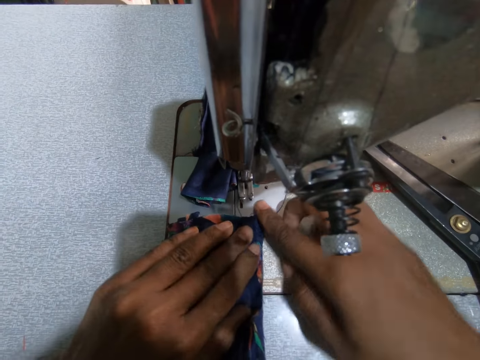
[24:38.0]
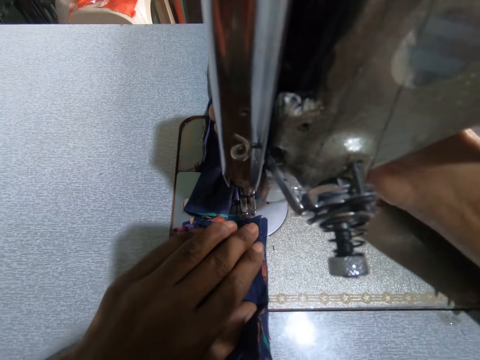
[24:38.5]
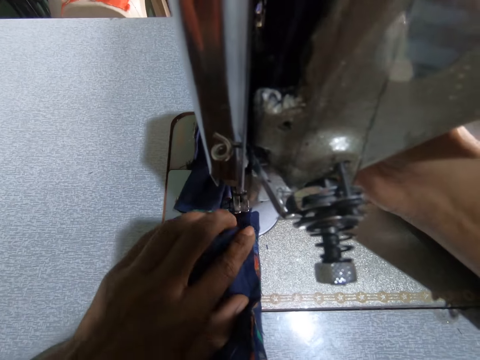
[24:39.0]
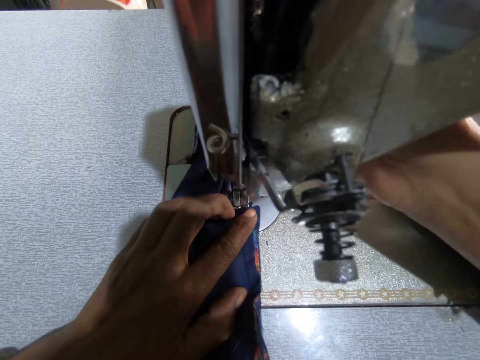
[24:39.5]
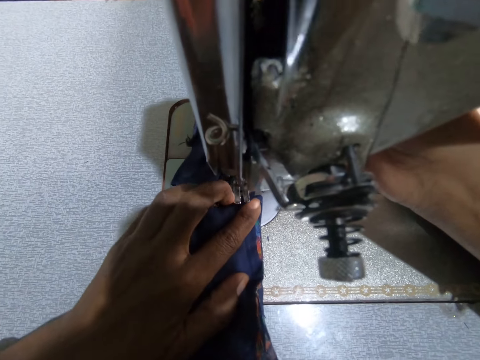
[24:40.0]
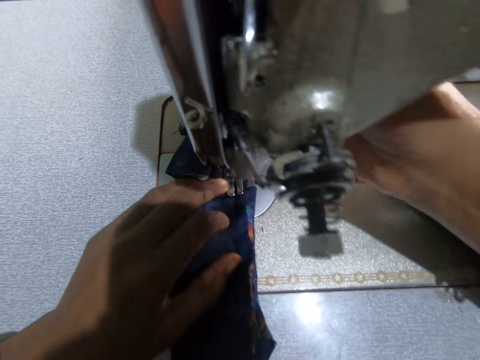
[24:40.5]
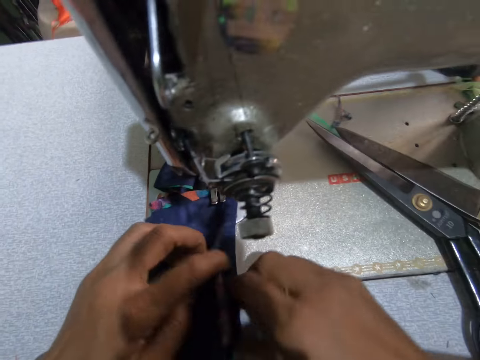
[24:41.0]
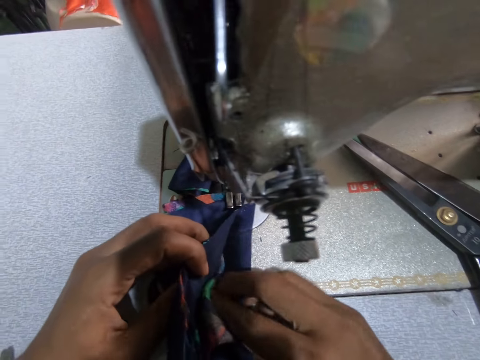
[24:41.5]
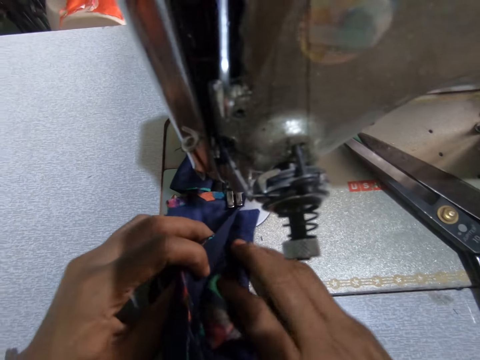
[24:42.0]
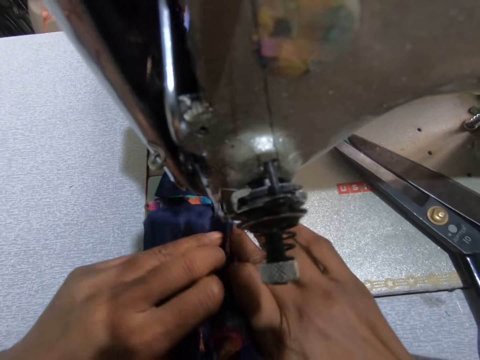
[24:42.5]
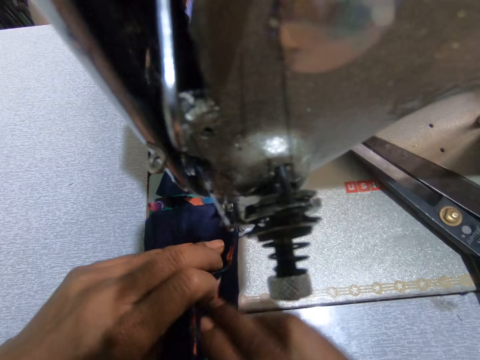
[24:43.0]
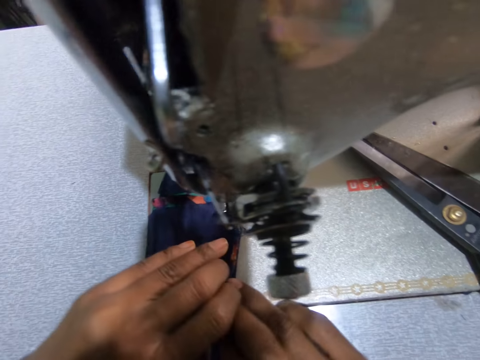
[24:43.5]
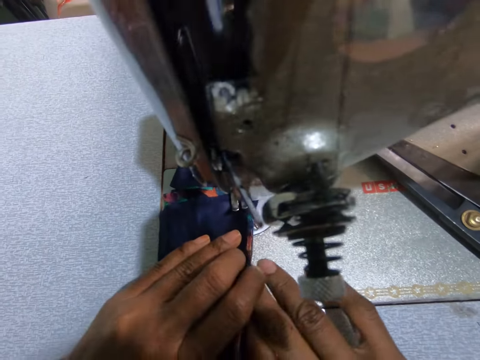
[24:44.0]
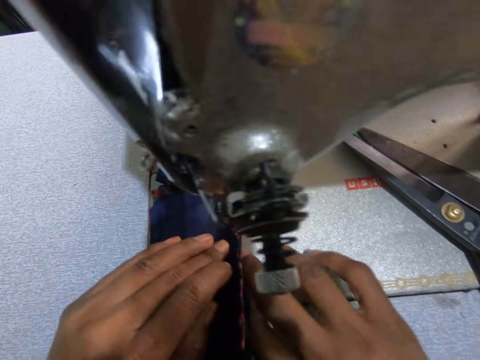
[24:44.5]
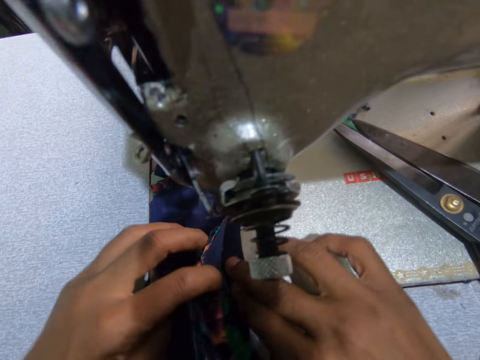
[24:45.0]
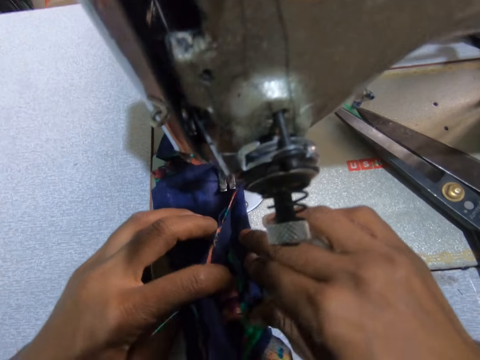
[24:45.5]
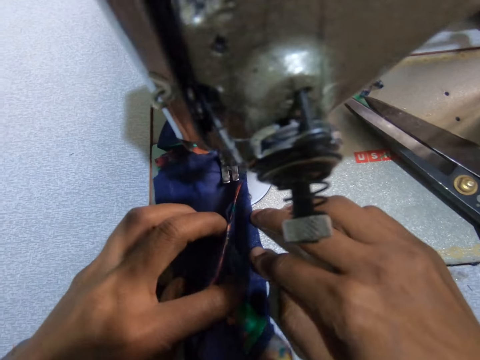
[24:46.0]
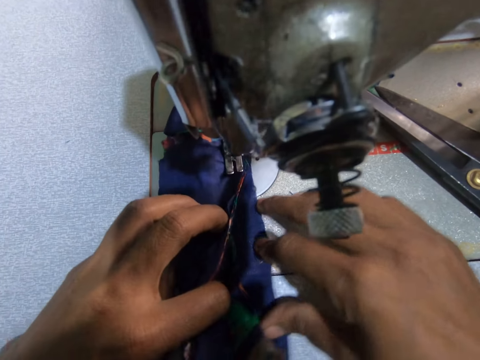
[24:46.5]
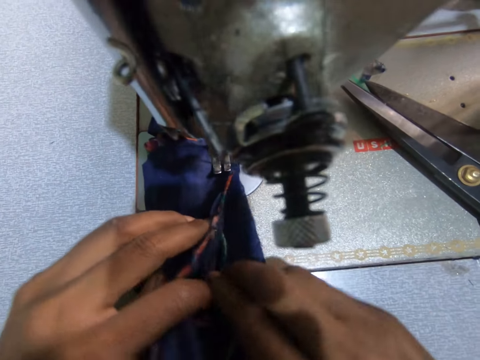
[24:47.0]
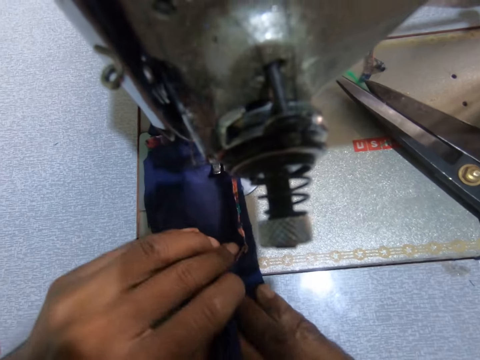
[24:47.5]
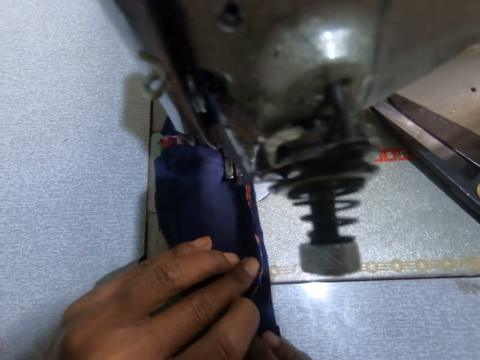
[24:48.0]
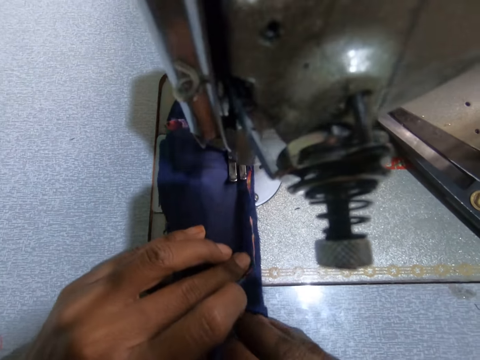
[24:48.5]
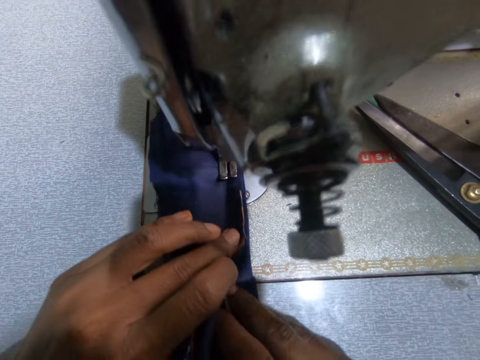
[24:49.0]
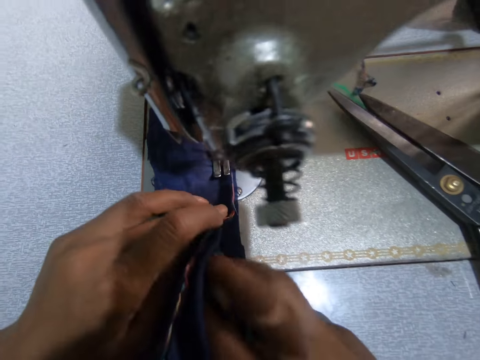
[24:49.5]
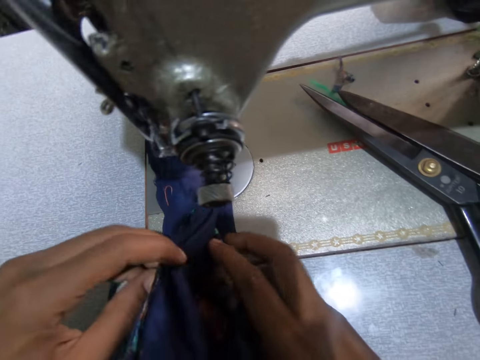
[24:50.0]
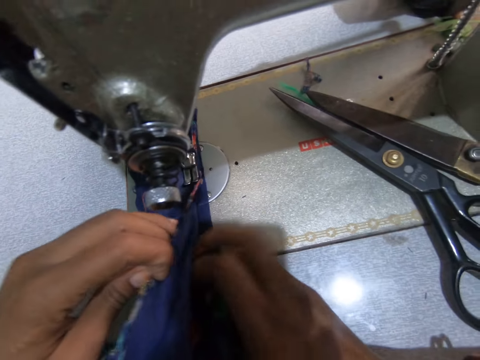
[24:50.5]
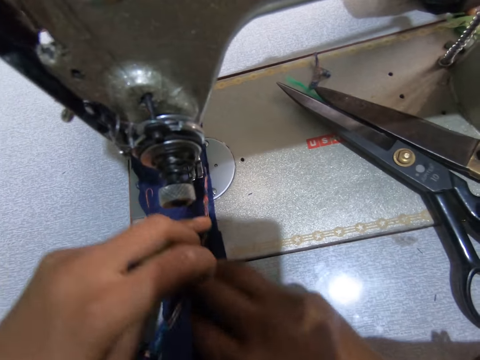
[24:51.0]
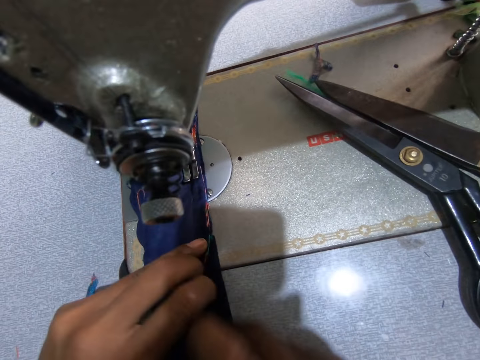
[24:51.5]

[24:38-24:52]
The camera wearer moves the fabric to the needle. They position the needle on the fabric. They sew the cloth with the machine. They fold the fabric. They sew the fabric. They fold the fabric.

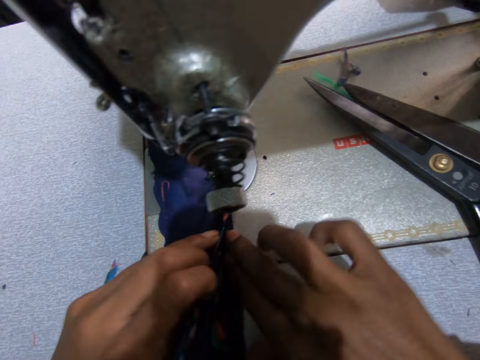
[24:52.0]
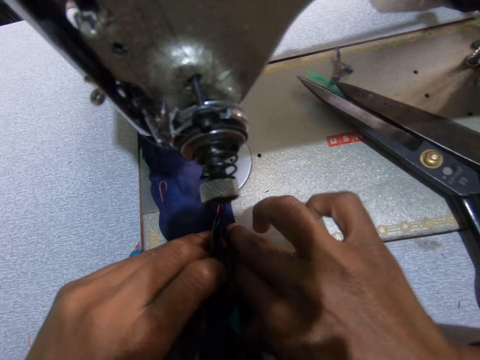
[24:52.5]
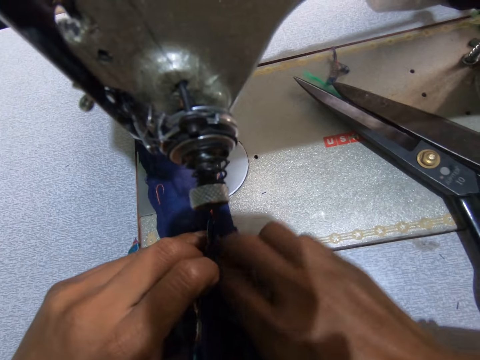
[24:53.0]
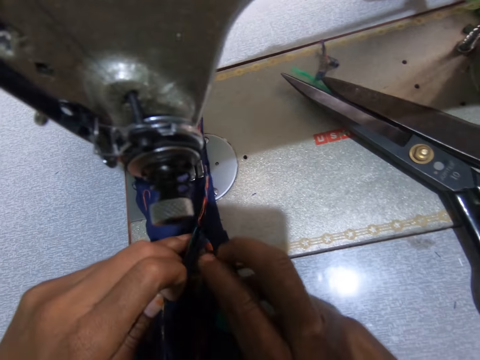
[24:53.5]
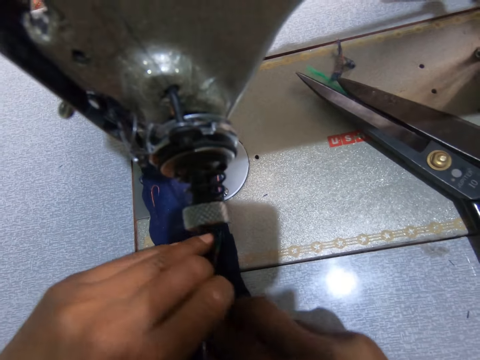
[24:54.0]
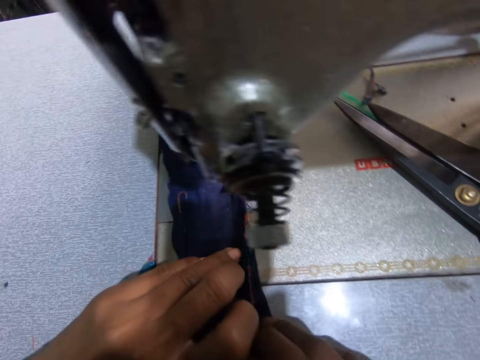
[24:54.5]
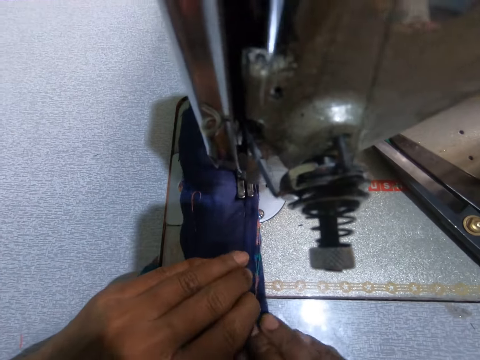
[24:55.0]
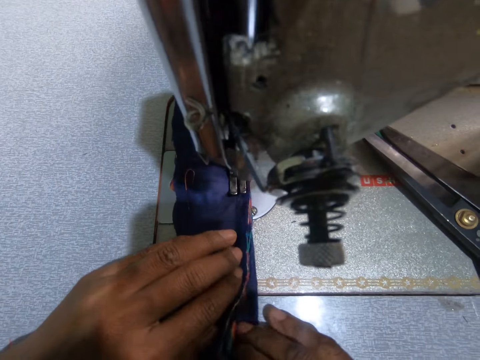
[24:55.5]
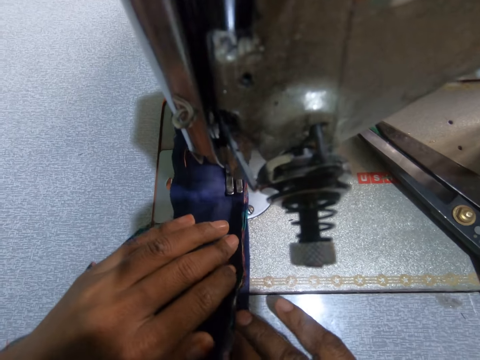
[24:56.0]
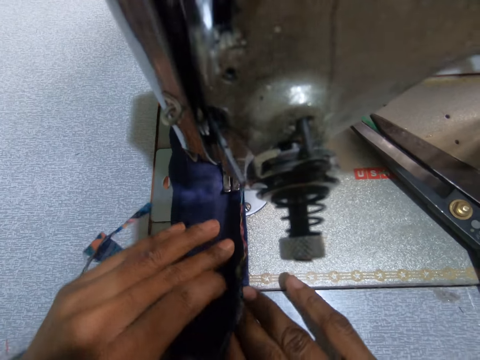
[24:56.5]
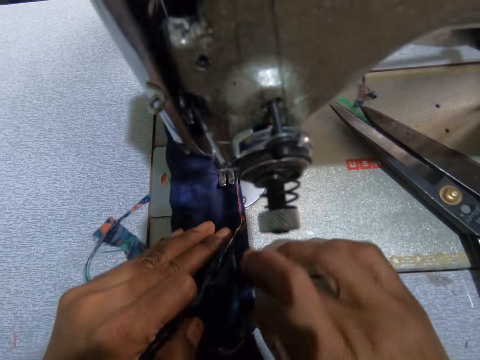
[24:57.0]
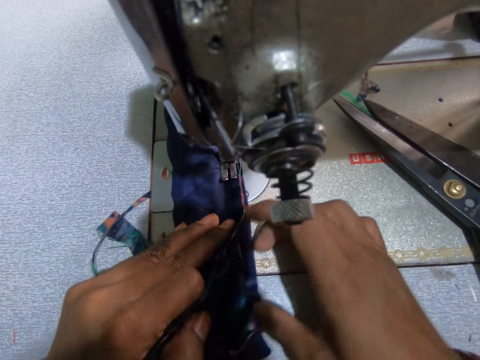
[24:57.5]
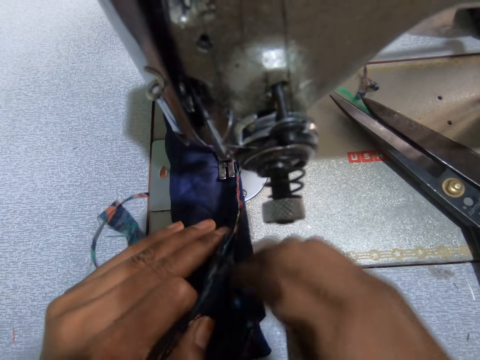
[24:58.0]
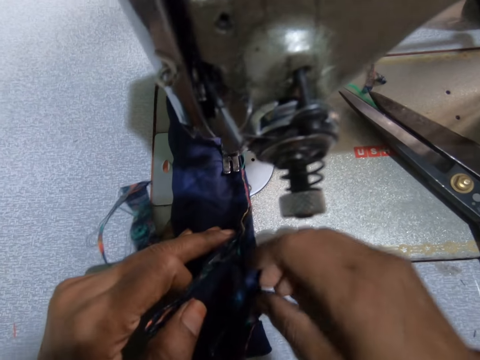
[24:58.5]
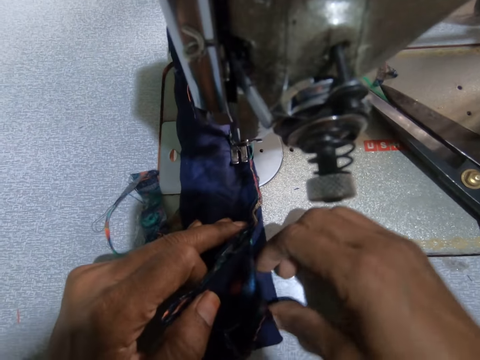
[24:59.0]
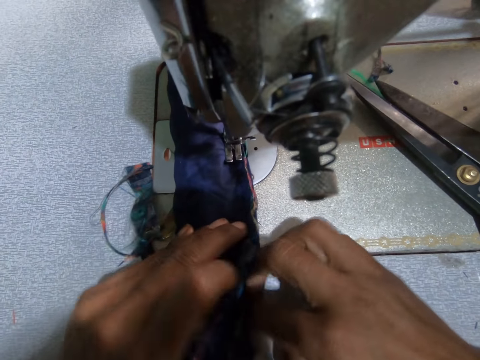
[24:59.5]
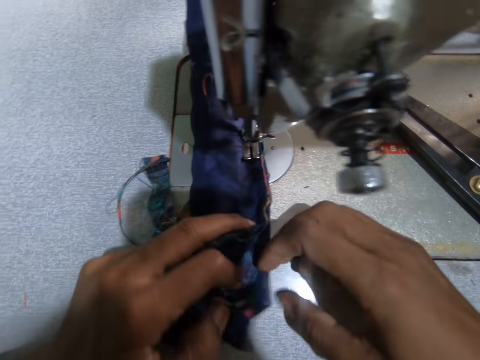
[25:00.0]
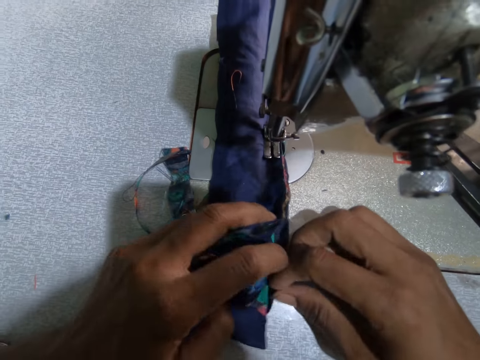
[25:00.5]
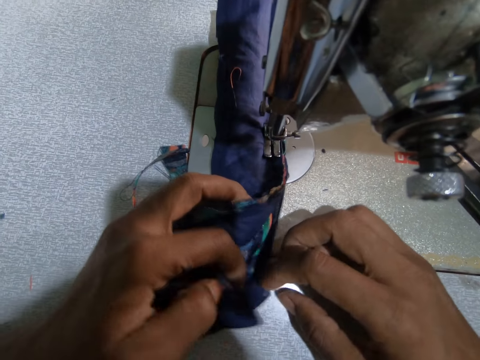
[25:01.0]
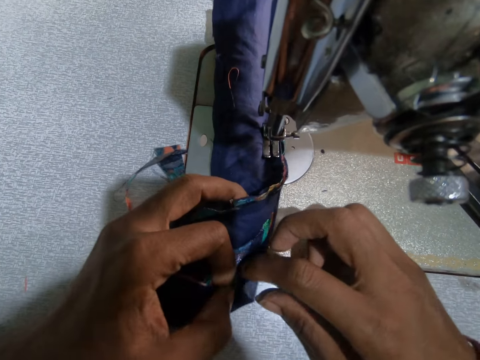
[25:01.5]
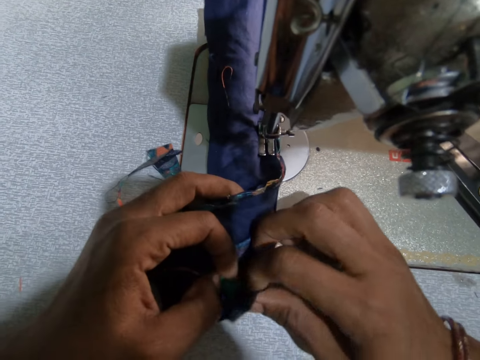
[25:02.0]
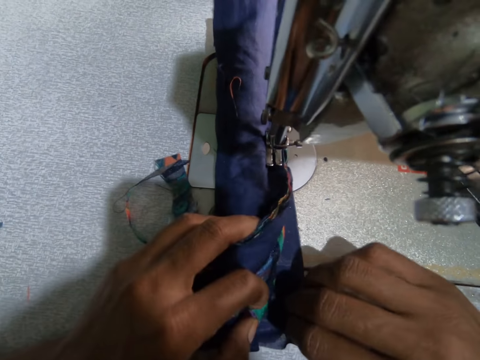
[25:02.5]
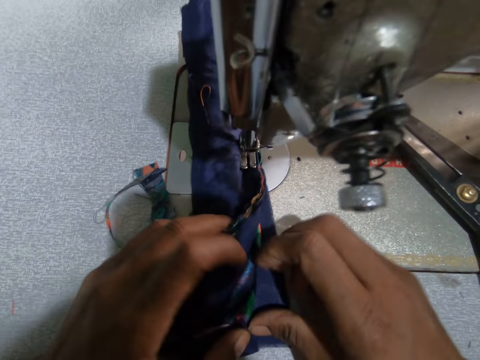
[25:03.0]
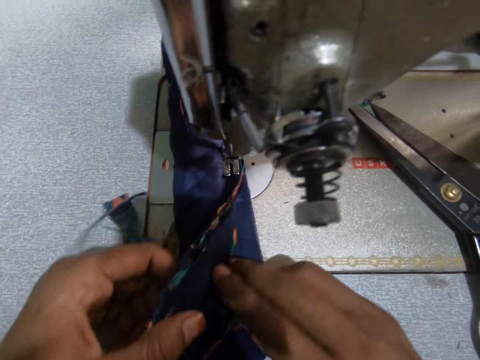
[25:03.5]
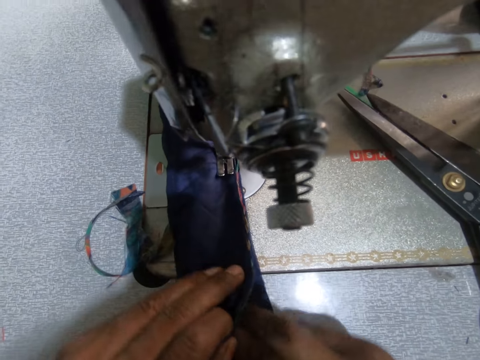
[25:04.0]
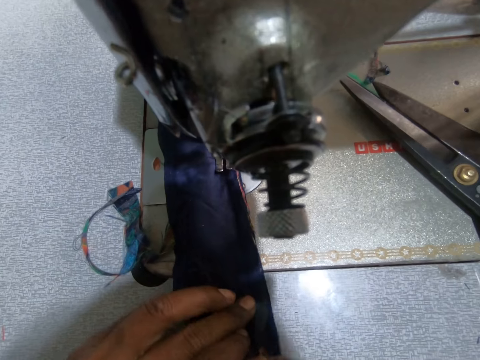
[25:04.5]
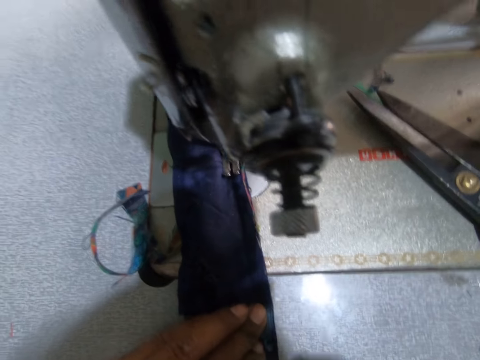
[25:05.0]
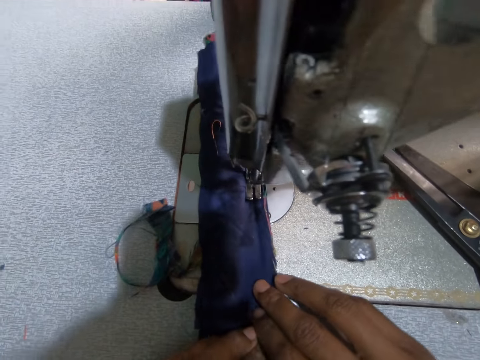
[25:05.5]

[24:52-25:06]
The camera wearer sews the fabric. They fold the fabric. They stretch the fabric.
